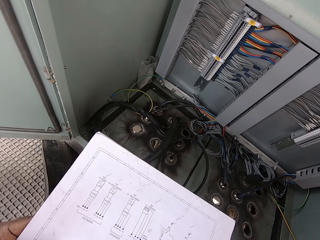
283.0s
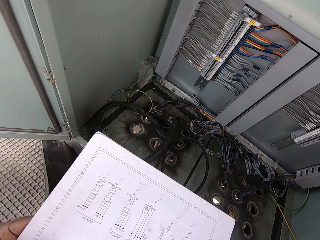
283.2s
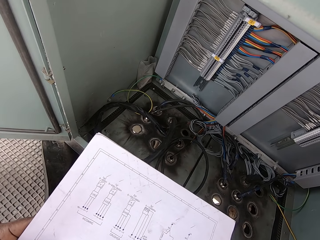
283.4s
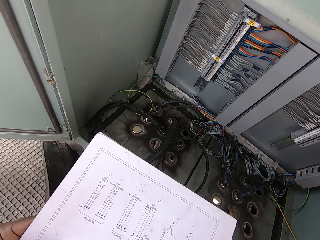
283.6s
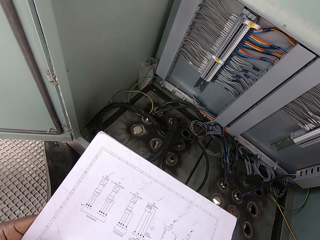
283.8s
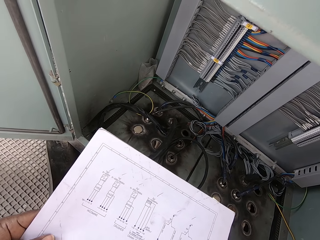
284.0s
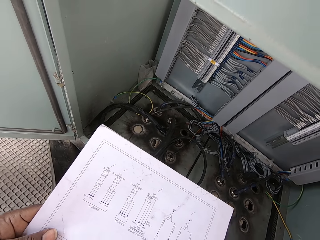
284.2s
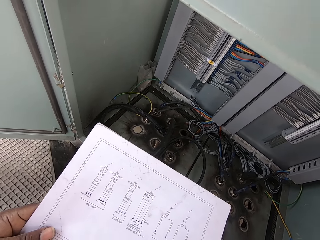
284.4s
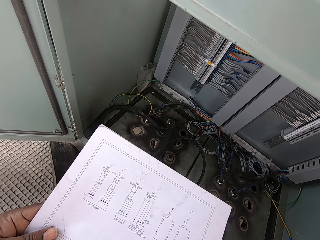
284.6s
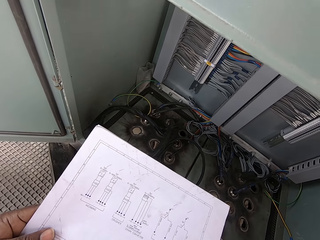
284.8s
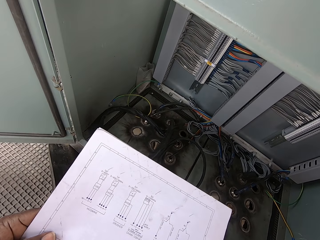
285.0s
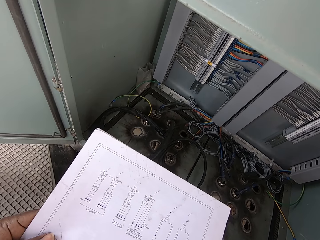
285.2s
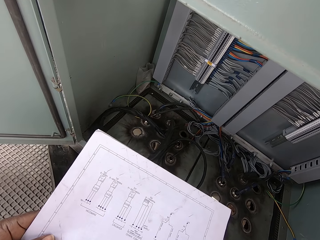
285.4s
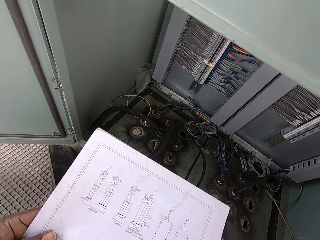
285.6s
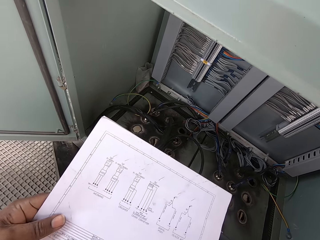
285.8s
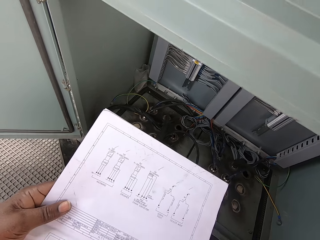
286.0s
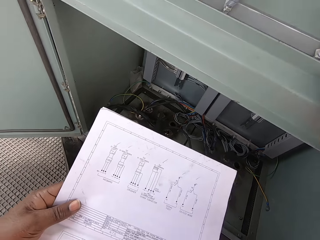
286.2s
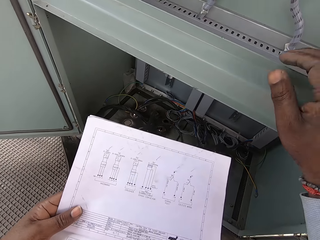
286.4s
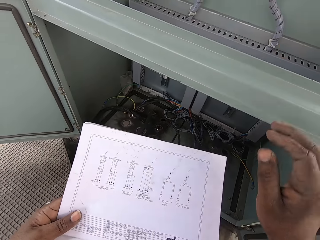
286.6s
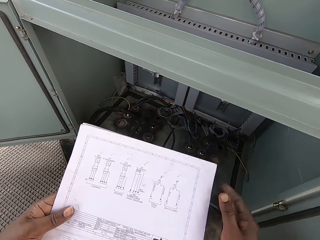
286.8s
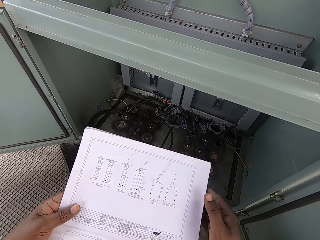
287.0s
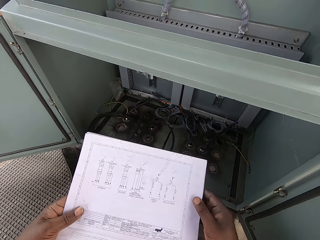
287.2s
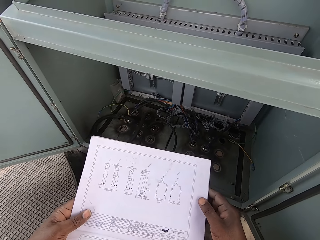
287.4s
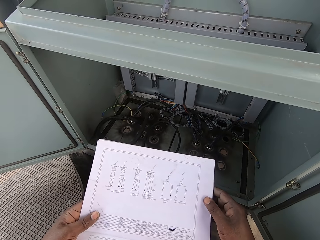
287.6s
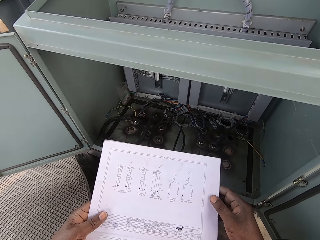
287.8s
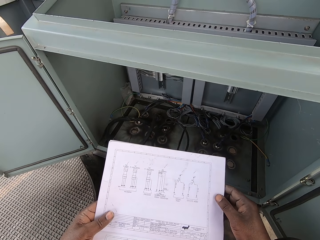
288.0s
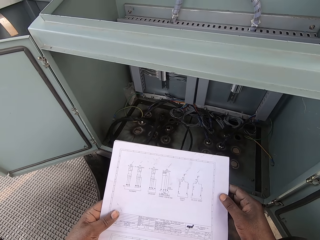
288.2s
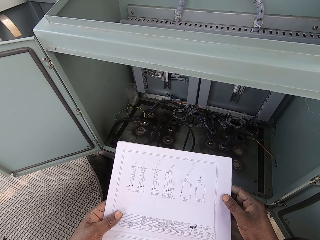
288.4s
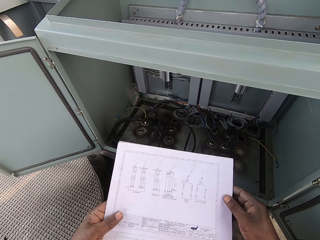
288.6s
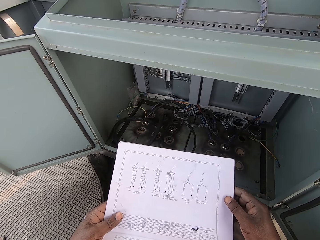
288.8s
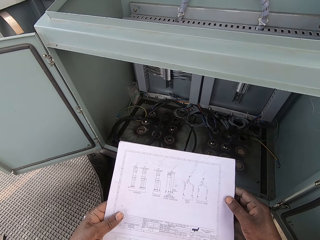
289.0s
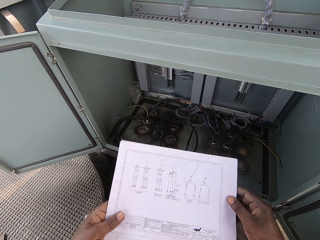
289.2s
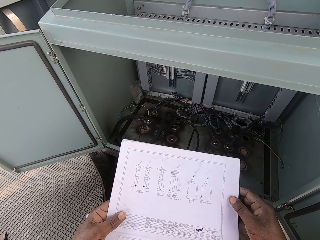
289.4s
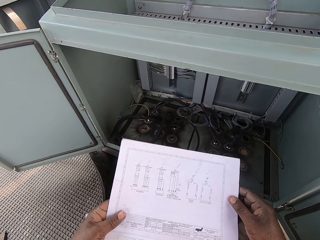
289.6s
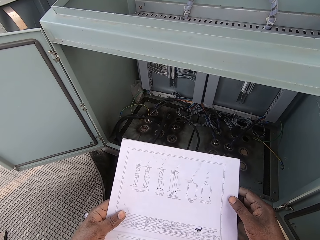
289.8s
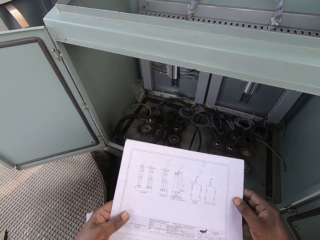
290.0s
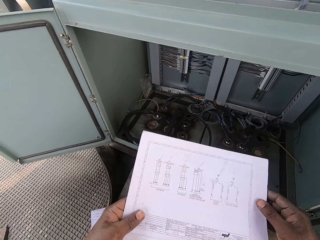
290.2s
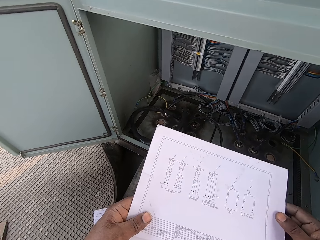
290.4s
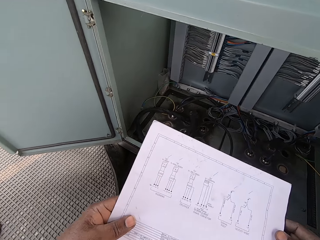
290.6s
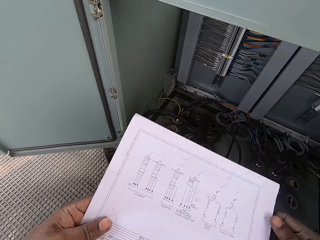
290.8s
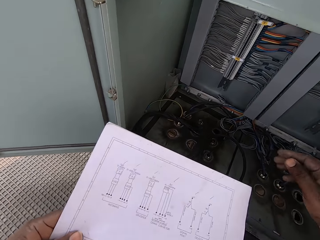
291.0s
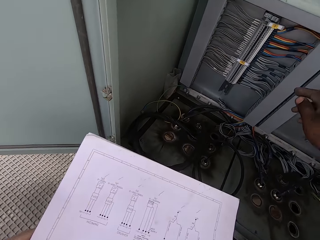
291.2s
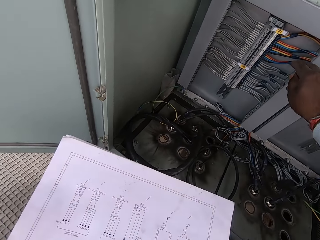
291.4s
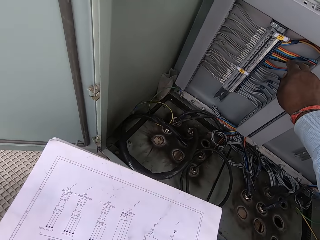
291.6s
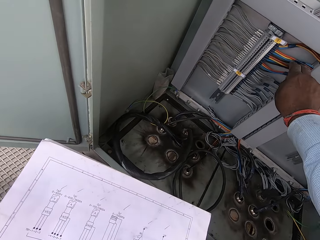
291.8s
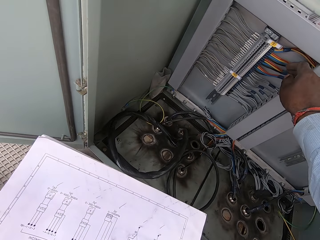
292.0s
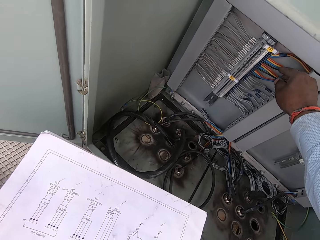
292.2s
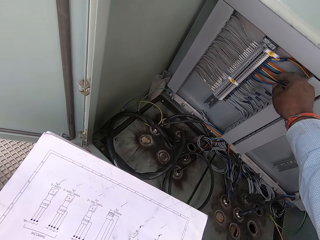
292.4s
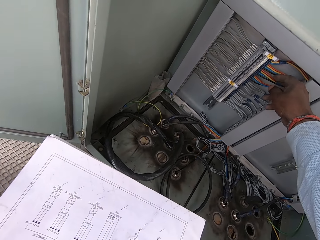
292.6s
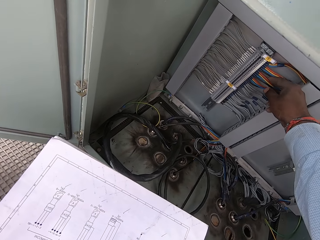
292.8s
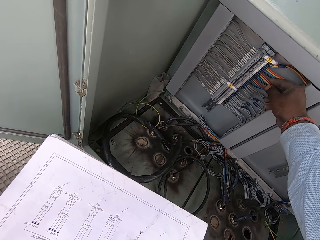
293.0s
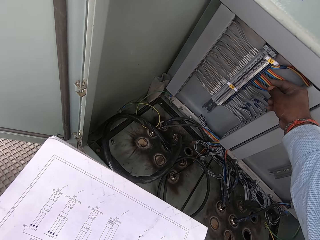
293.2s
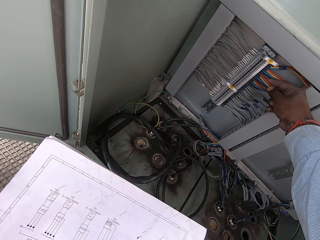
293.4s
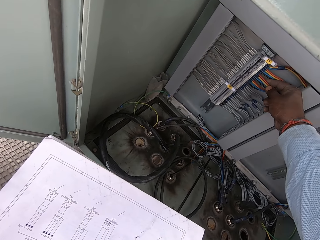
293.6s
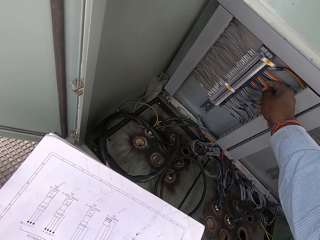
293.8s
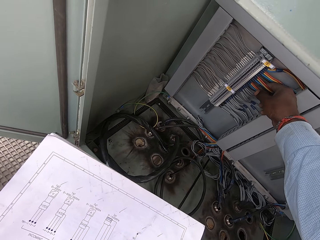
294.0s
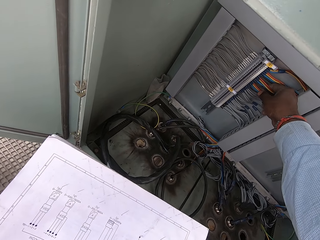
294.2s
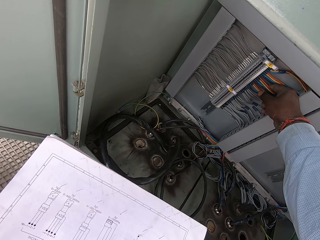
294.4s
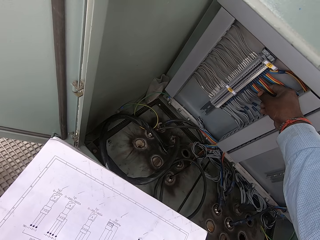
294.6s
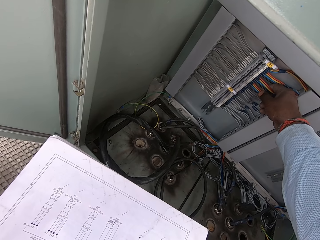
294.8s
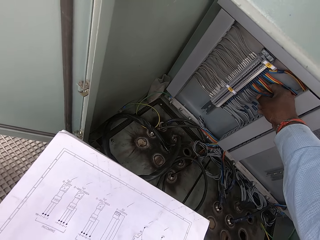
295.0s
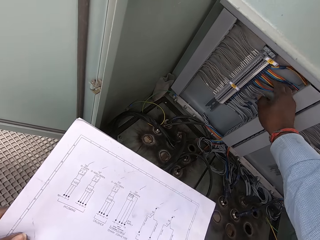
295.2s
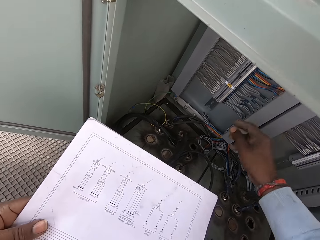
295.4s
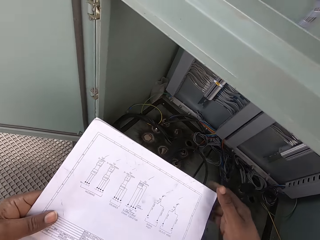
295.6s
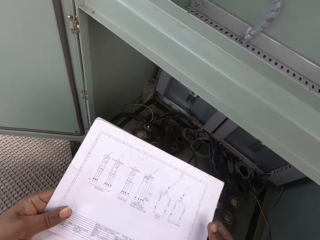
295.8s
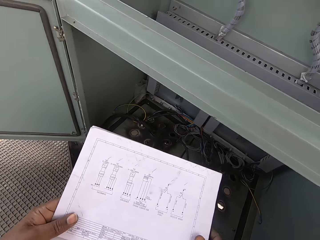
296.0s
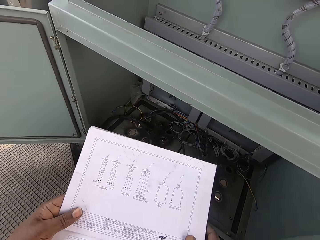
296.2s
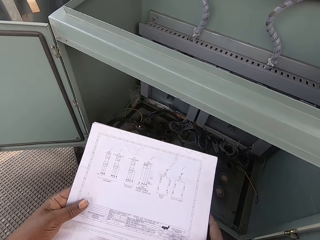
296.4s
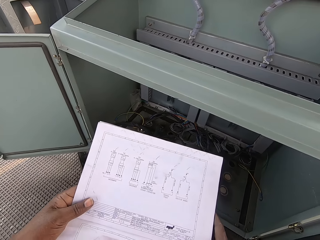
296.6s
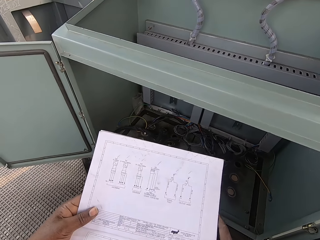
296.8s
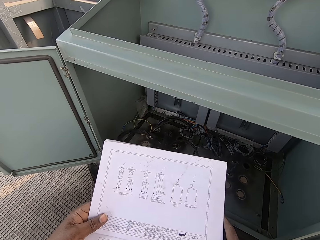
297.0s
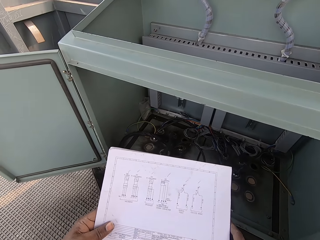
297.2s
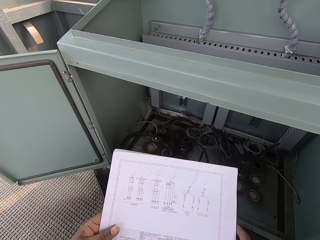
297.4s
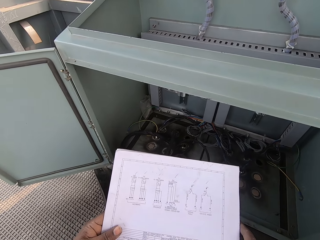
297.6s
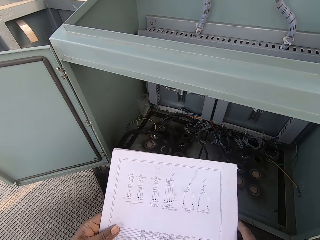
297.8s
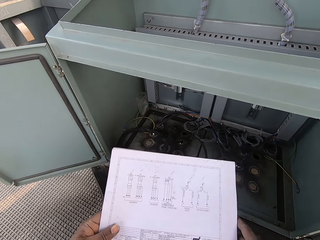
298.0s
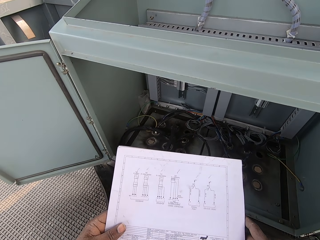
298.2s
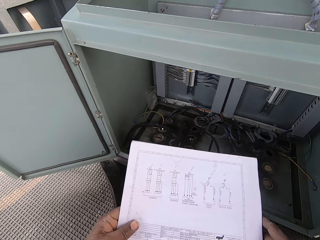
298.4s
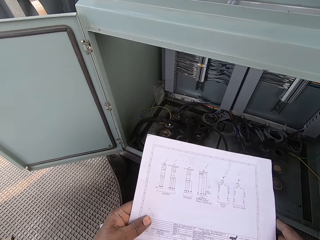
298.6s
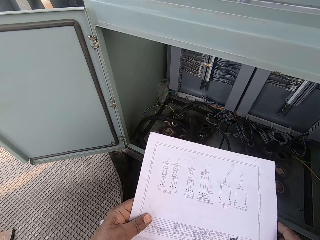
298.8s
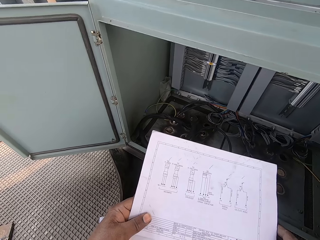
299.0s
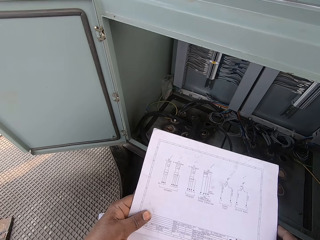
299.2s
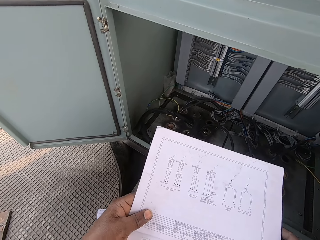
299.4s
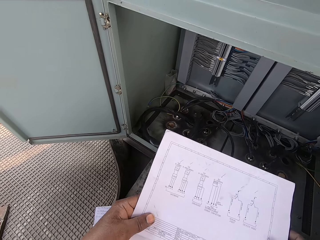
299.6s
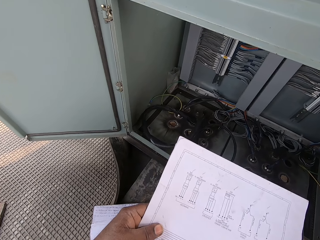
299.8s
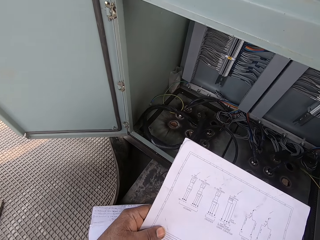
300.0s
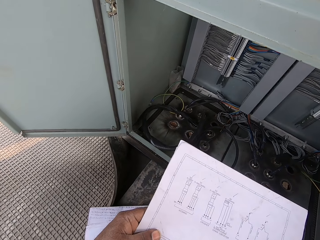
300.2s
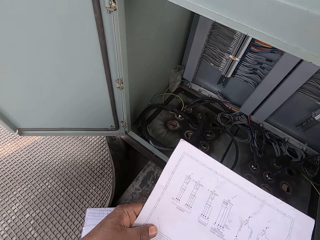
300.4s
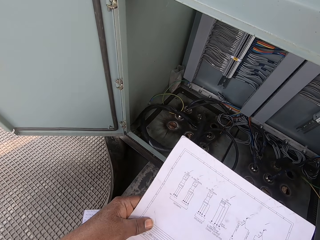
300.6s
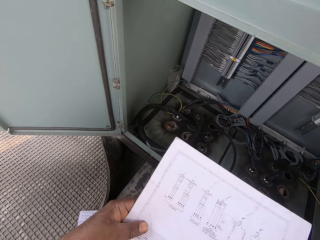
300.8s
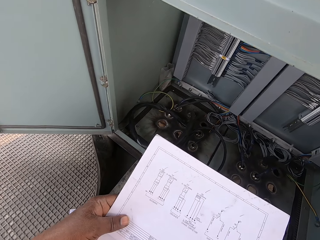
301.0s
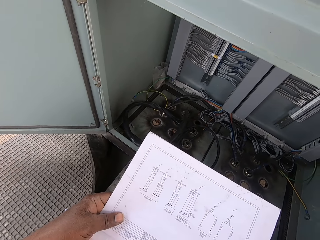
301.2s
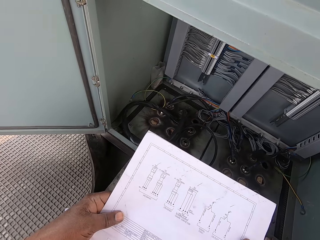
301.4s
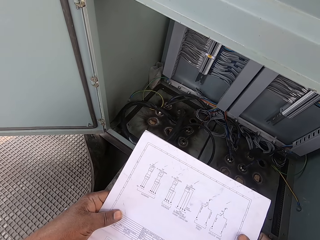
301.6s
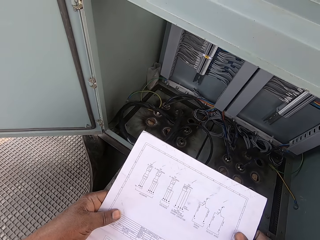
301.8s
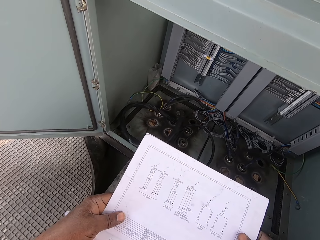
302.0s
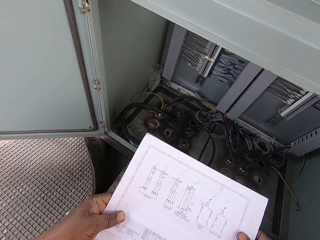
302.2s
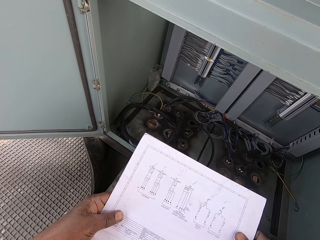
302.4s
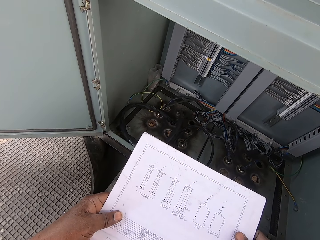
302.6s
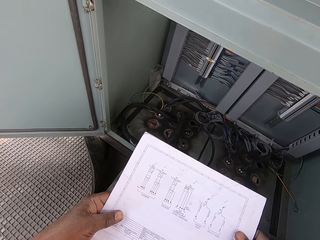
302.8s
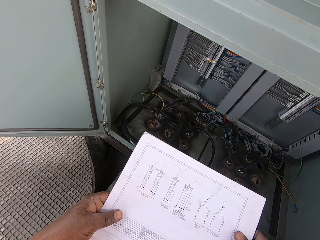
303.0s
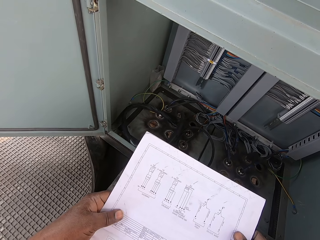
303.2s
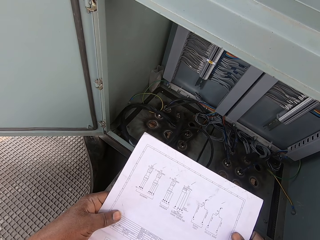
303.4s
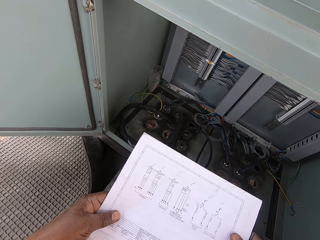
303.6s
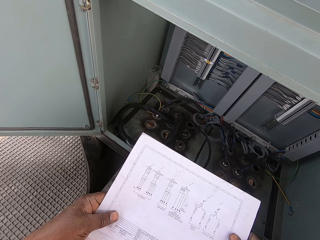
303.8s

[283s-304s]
The camera wearer lets go of the power box. He holds the sheet of paper with both hands. He reaches his right hand inside the power box. He touches the electric wires in the power box. He lets go of the wires in the power box. He holds the sheet of paper with both hands. He reads some instruction on a booklet.
